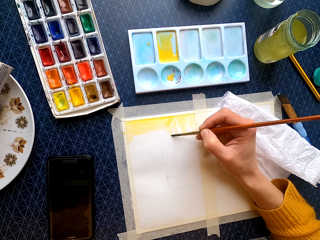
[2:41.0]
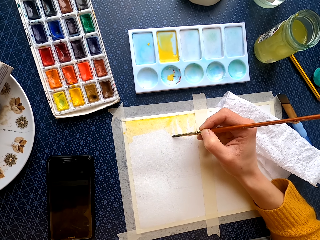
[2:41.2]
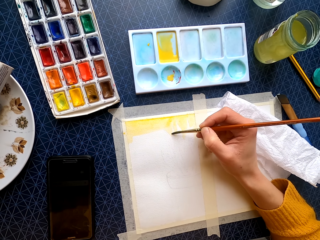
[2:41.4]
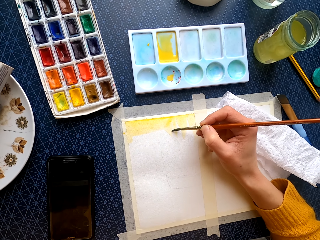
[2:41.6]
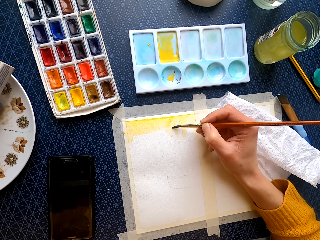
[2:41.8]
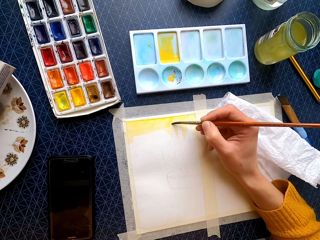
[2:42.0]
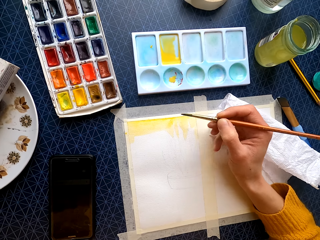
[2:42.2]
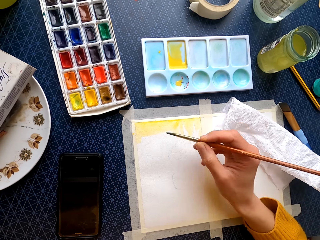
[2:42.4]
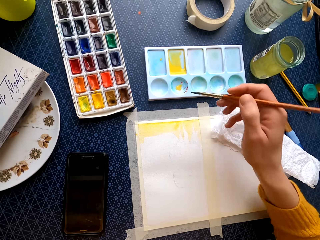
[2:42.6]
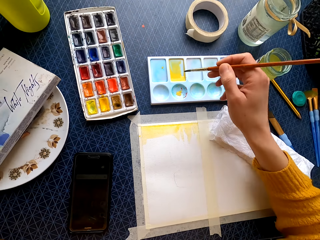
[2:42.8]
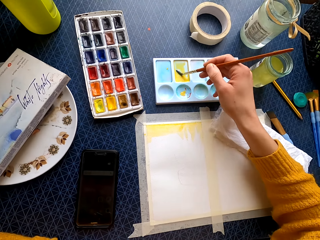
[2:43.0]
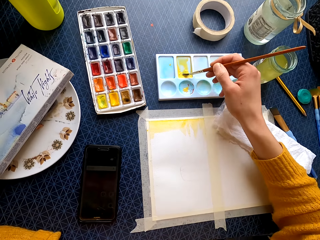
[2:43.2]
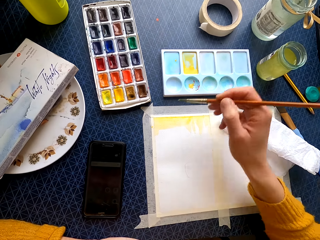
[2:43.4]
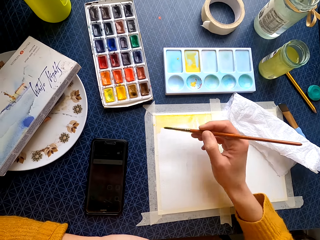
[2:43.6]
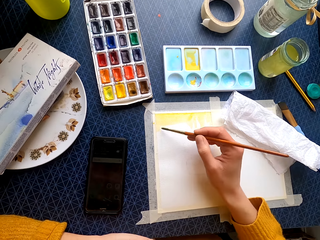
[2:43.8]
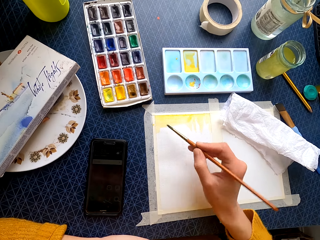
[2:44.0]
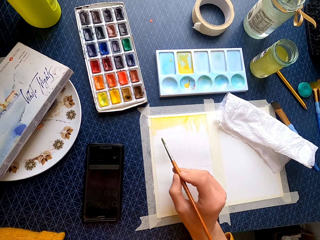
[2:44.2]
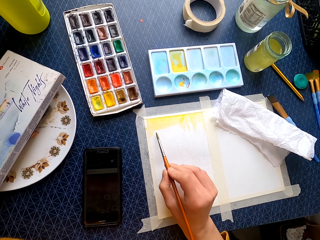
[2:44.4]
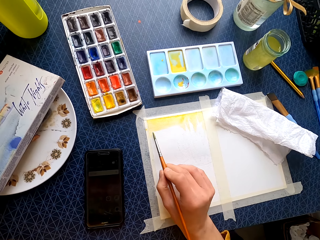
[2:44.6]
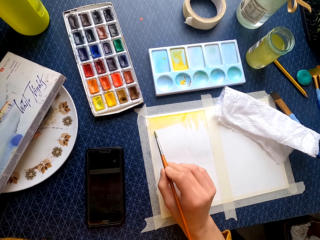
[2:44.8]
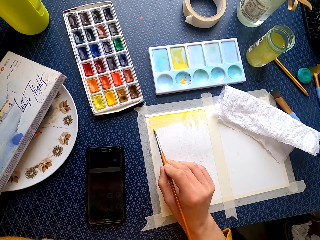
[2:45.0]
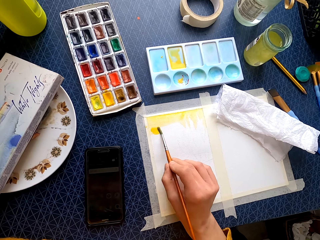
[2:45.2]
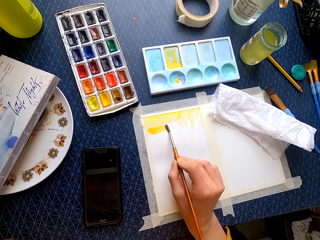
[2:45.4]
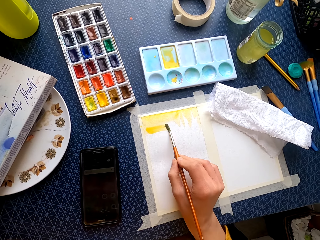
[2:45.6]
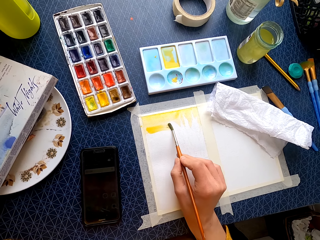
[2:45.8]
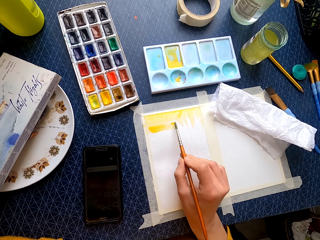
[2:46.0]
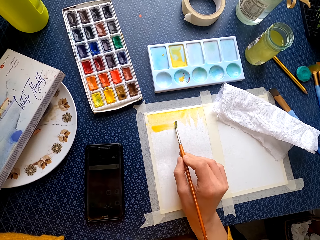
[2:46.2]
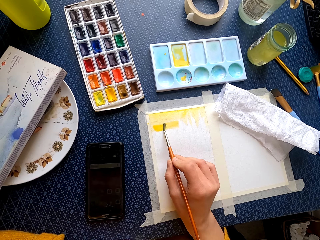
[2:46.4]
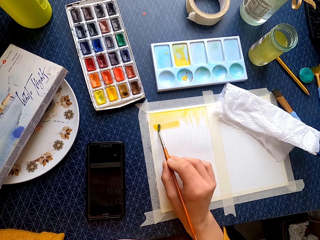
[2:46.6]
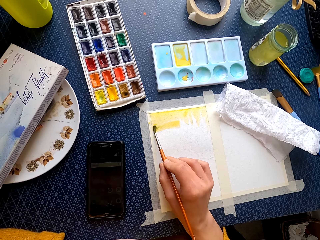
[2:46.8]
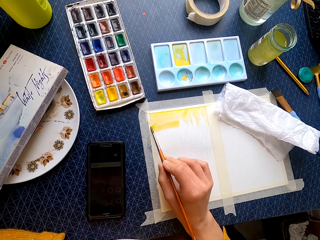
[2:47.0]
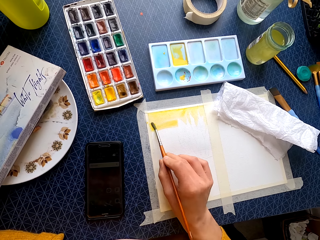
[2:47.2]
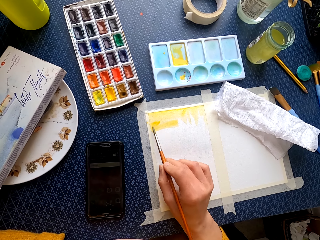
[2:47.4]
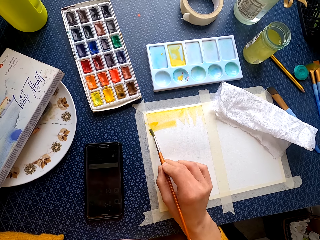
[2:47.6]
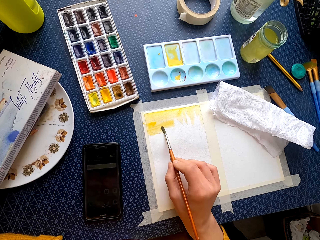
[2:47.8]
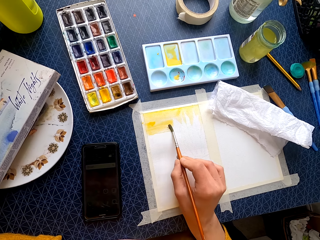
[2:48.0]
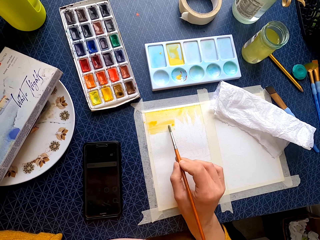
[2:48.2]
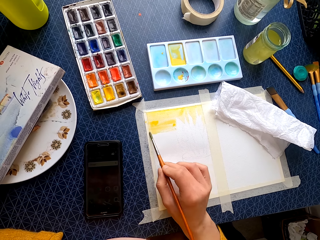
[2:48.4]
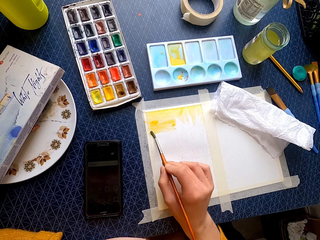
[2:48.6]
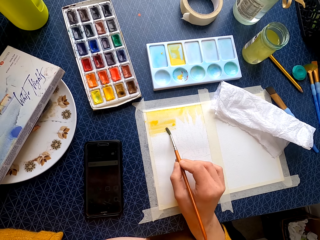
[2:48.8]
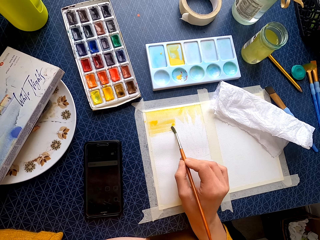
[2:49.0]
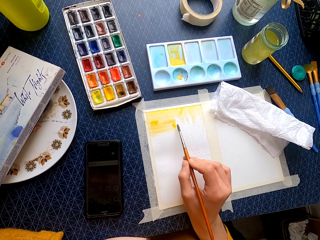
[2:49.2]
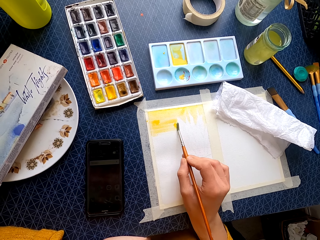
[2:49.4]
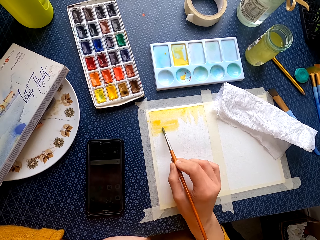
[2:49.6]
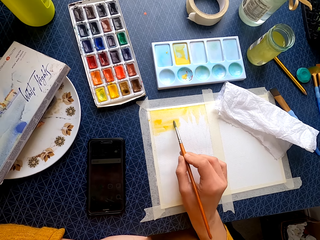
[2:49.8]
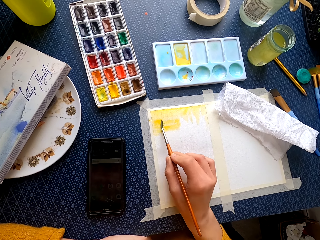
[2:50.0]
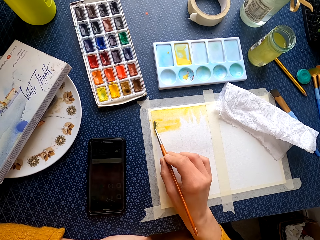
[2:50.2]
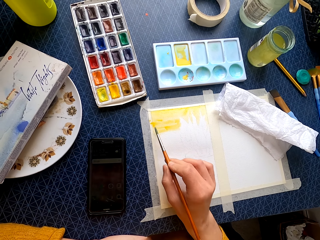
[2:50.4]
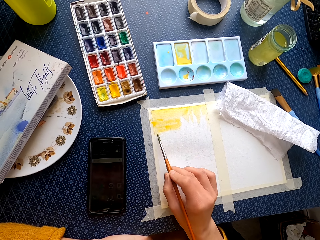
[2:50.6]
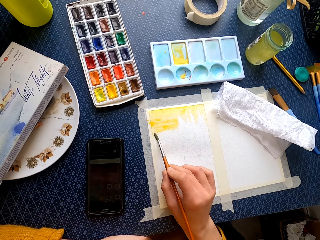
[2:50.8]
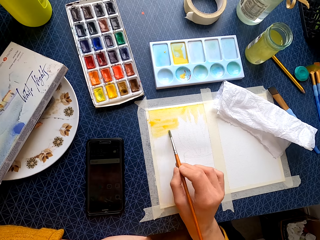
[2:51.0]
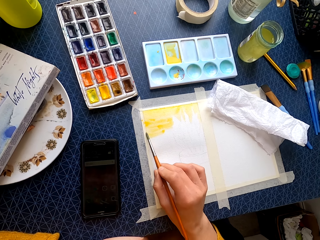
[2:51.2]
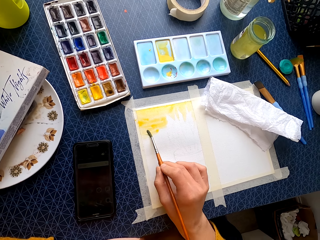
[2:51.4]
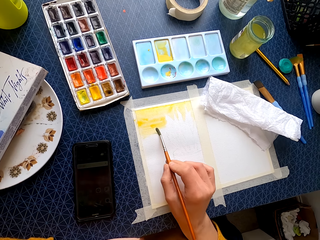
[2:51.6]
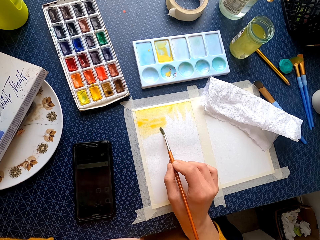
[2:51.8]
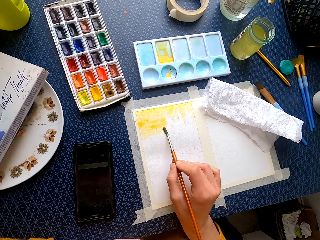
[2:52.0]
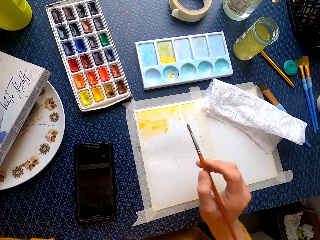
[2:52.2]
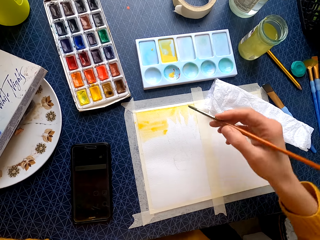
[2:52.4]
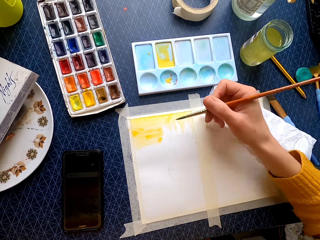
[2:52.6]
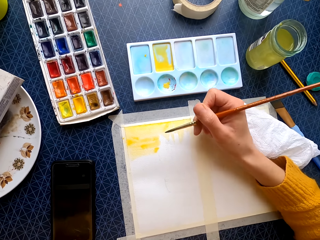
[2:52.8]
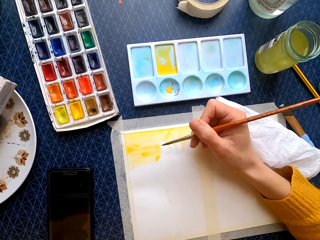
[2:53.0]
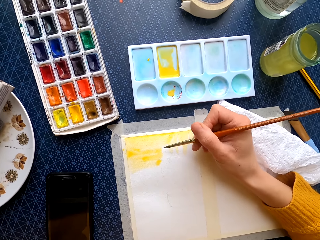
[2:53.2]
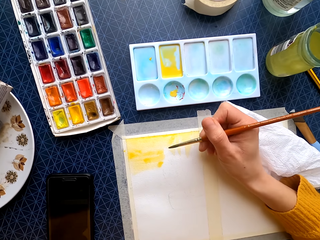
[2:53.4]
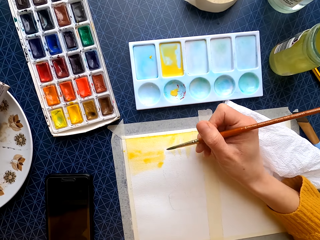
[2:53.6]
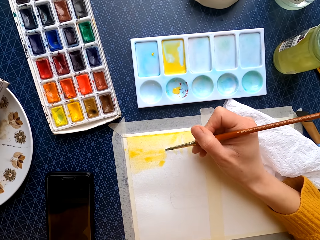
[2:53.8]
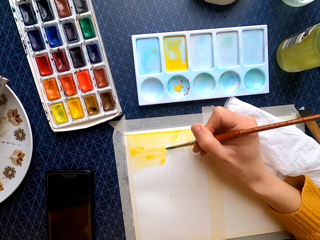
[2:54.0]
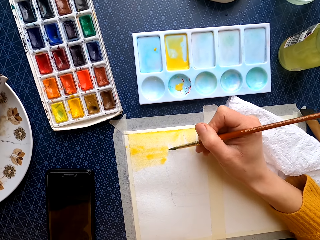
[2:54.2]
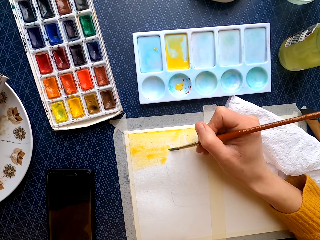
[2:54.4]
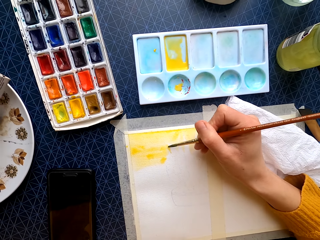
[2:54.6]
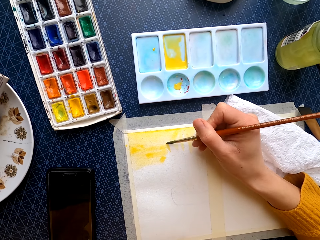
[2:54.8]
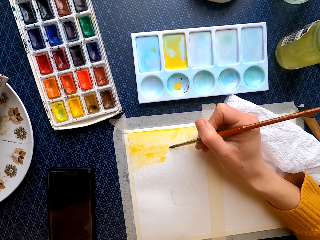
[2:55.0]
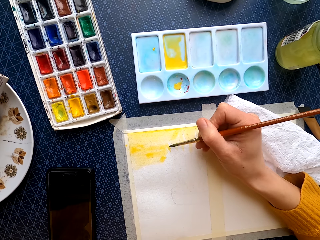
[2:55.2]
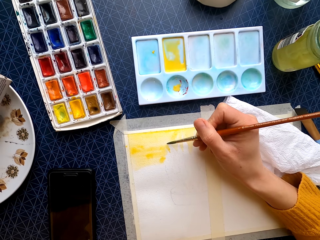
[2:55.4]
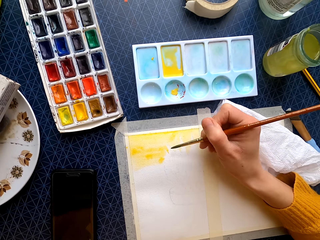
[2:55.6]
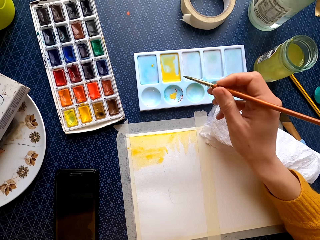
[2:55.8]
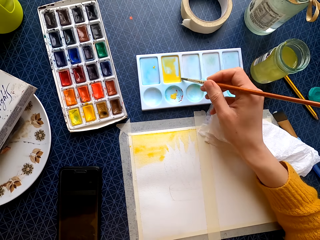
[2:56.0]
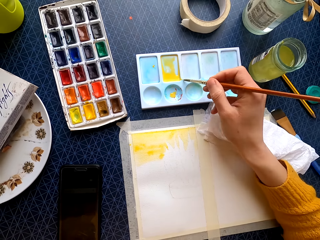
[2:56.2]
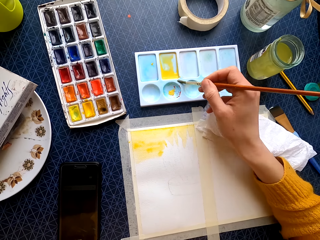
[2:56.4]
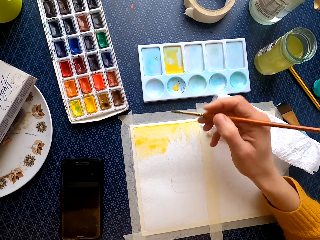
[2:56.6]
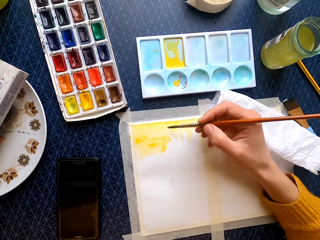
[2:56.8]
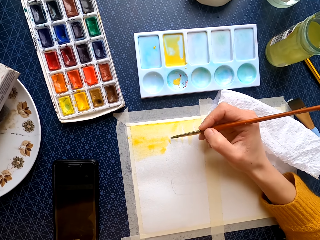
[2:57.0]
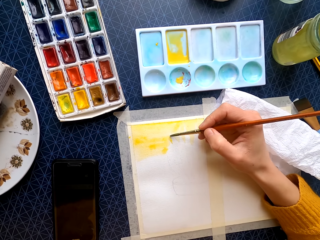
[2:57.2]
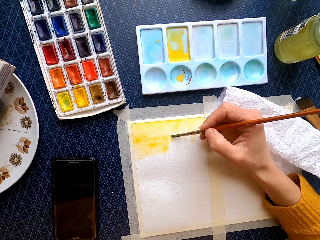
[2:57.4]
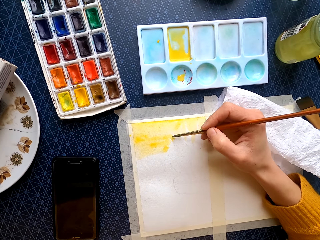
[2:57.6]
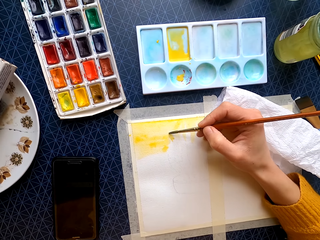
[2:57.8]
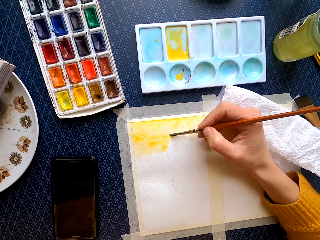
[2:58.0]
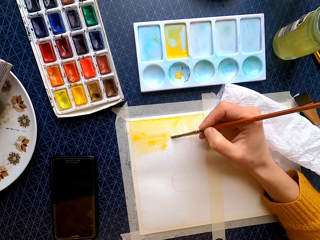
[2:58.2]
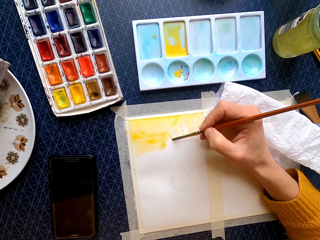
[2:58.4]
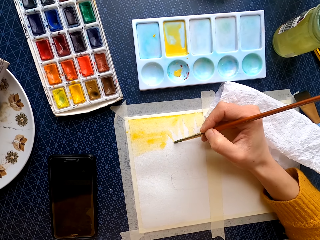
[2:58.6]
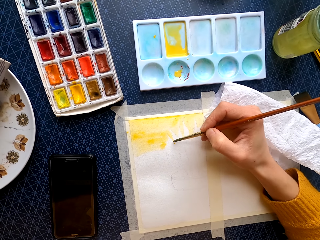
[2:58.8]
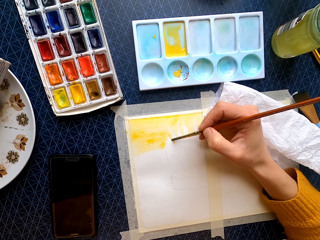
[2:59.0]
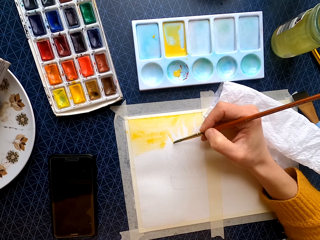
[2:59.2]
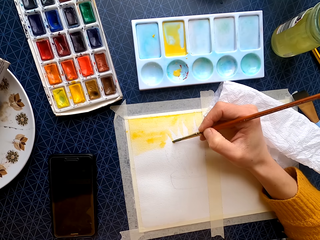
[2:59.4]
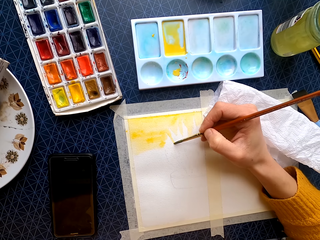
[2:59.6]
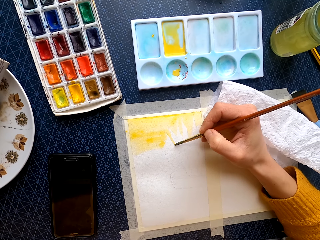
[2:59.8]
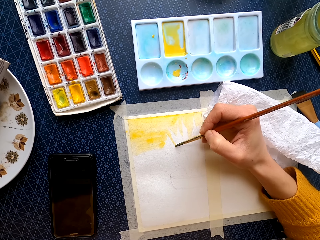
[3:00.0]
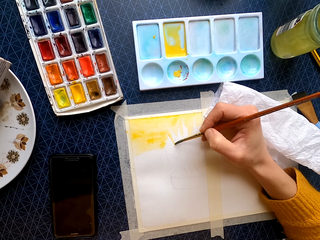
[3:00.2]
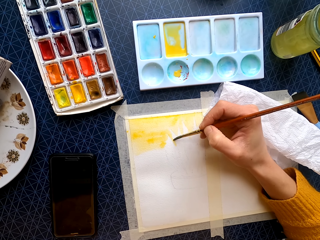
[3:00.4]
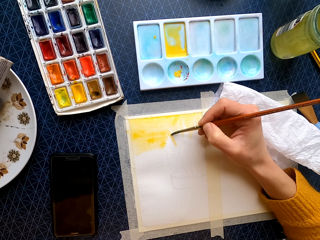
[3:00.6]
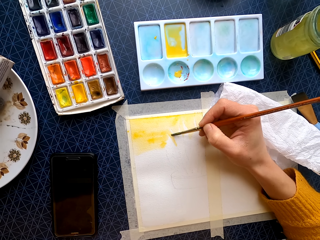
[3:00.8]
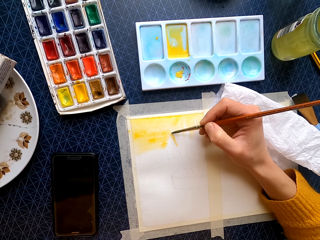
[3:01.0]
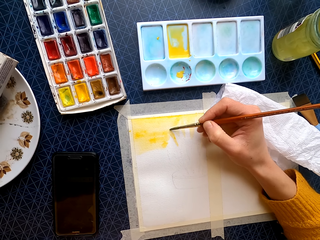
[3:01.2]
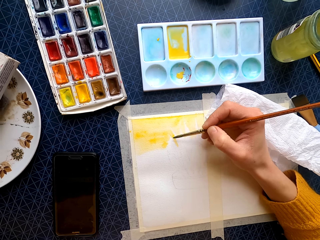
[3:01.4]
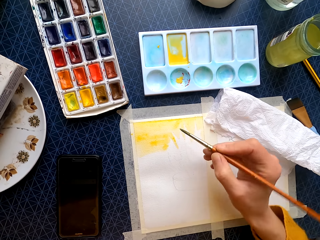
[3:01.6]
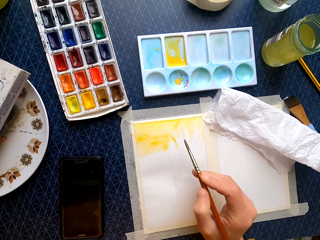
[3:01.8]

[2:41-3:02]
The camera wearer dips the painting brush in the paint. They paint on the canvas. They dip the painting brush in the paint. They paint on the canvas.
